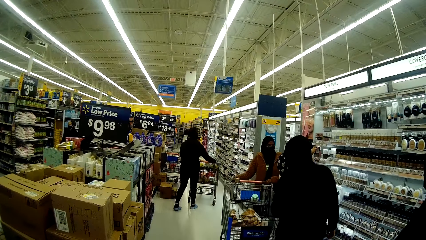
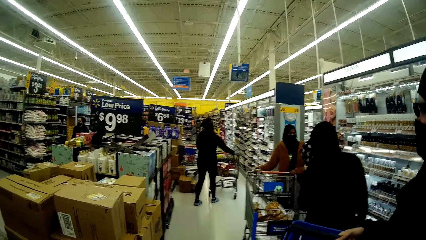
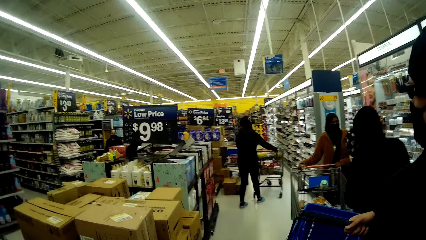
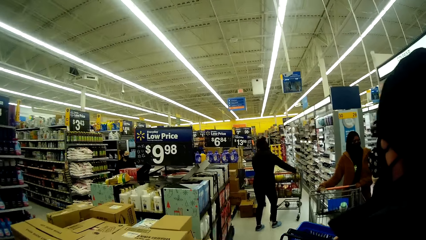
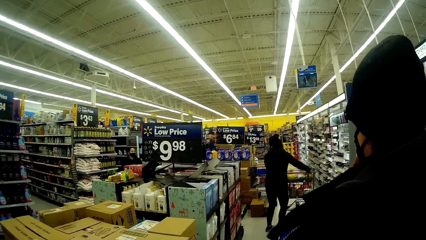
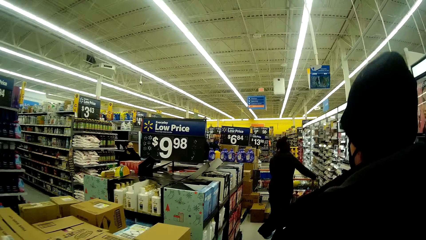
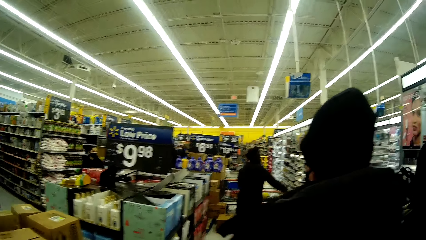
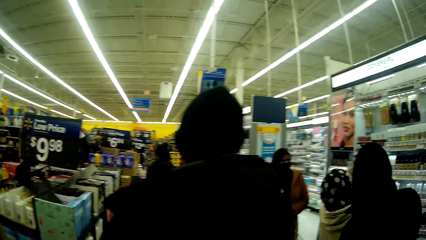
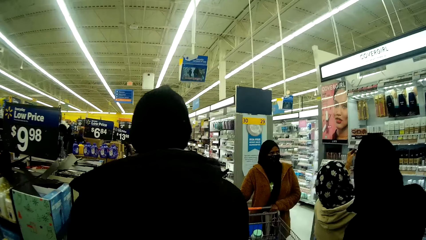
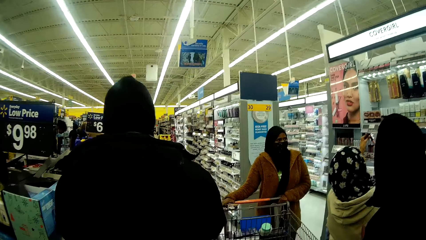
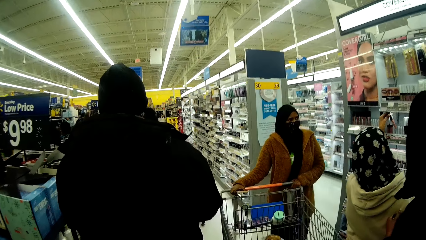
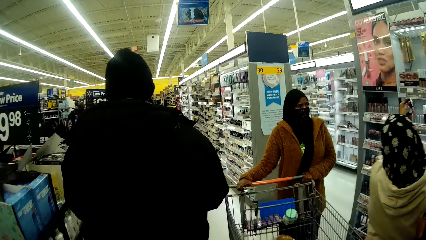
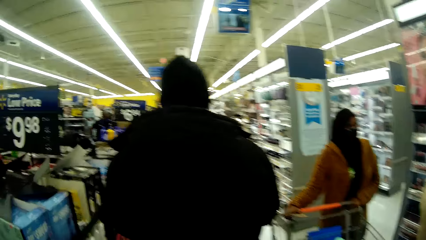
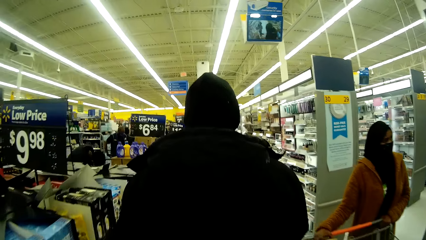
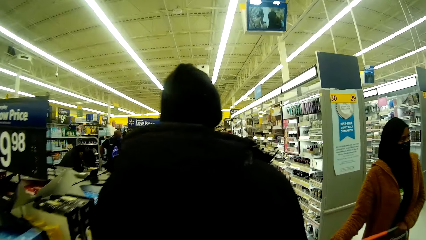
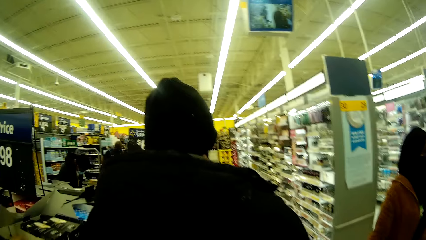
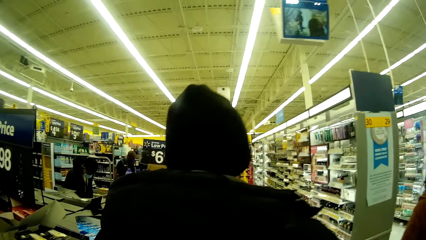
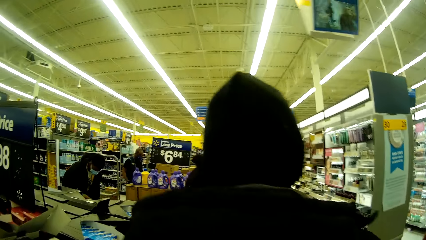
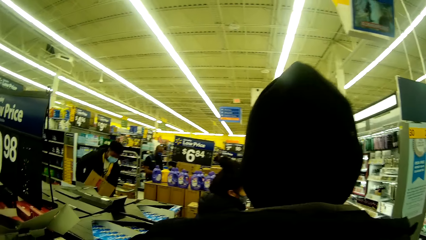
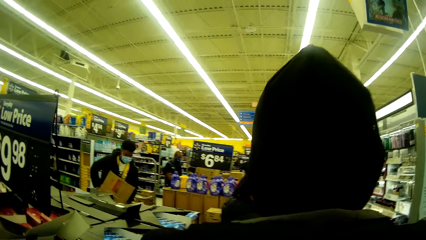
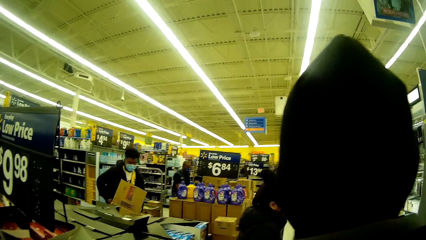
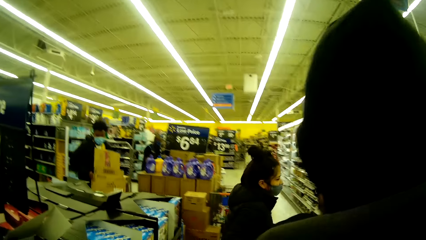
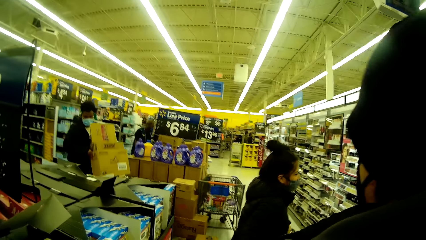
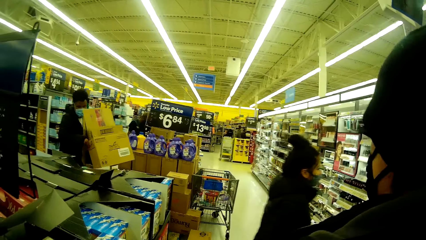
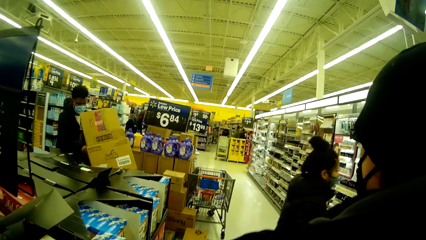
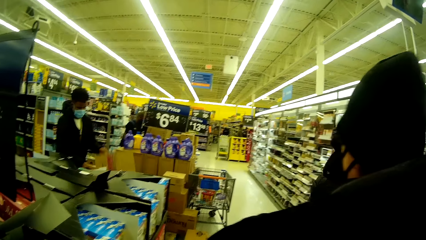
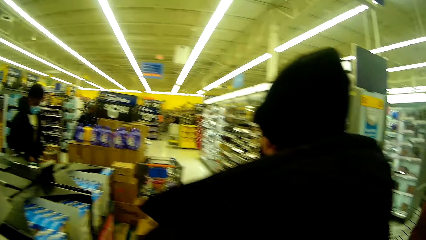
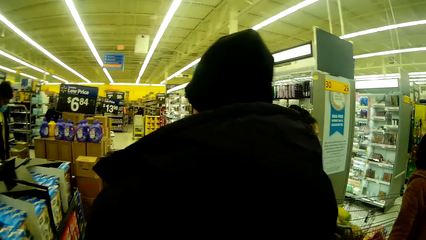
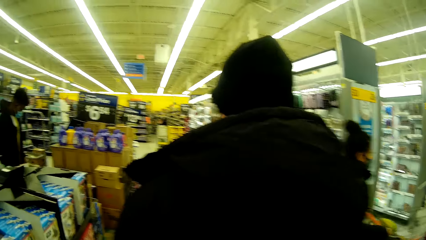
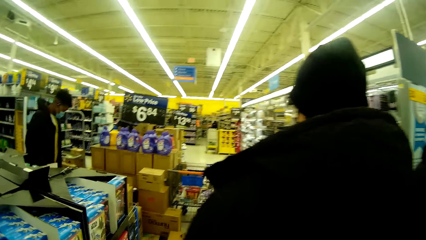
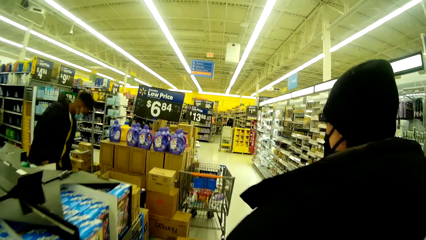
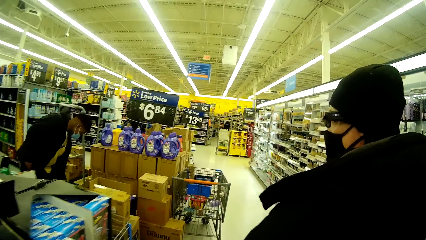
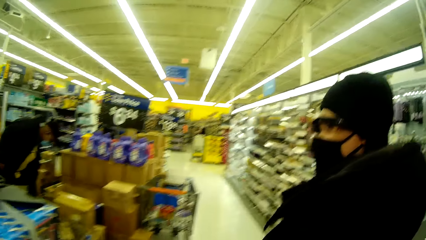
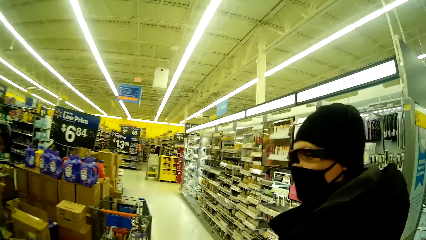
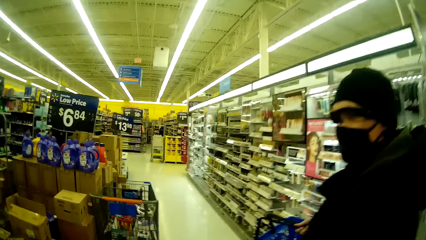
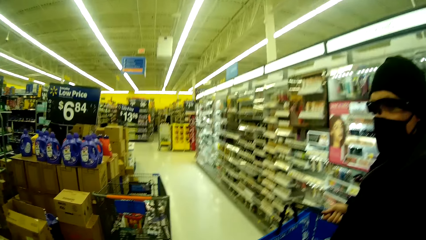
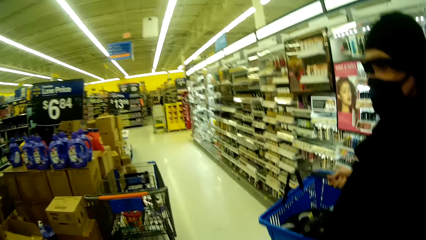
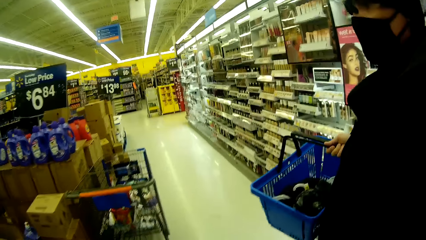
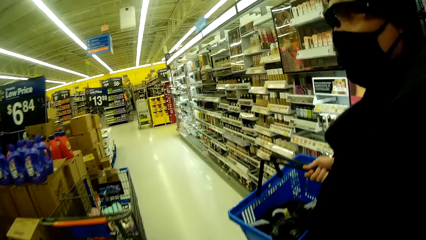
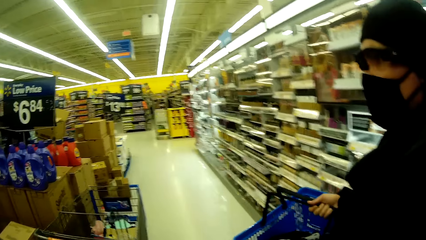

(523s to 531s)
A woman walks past several people. Another woman picks out a makeup brush from a shelf.

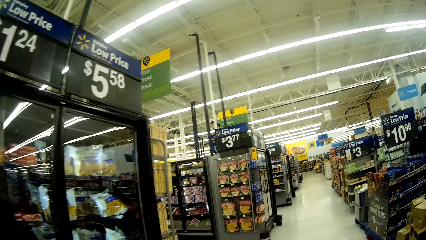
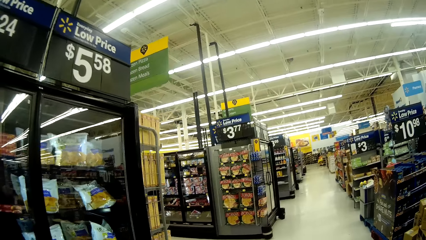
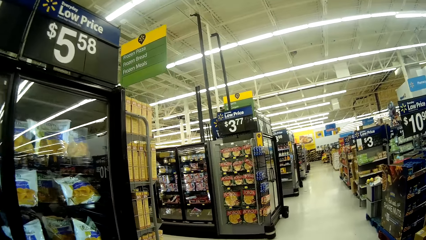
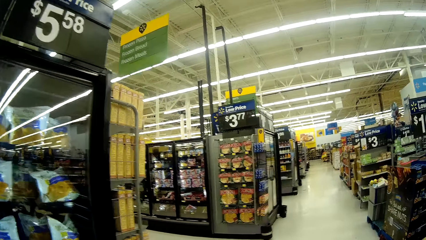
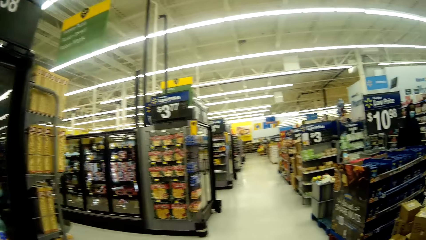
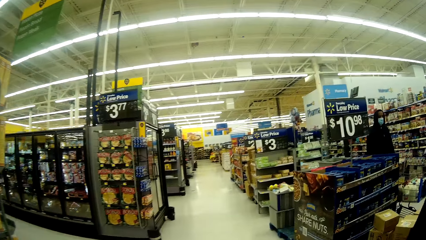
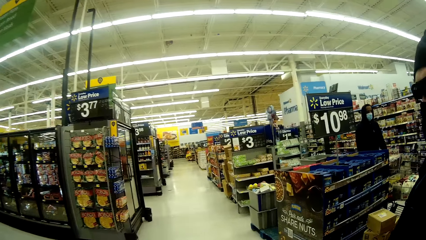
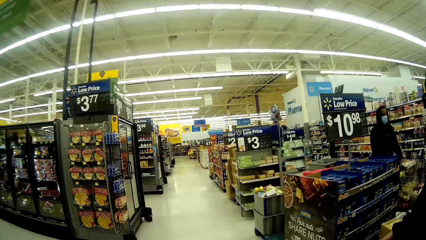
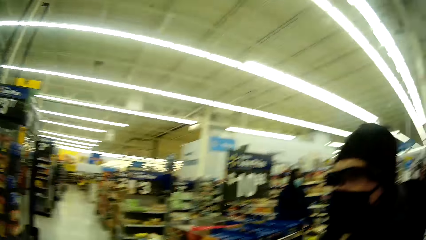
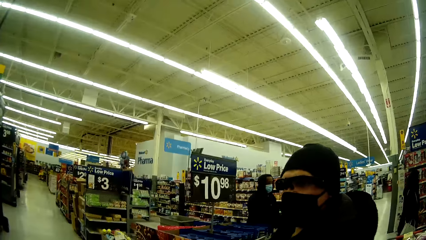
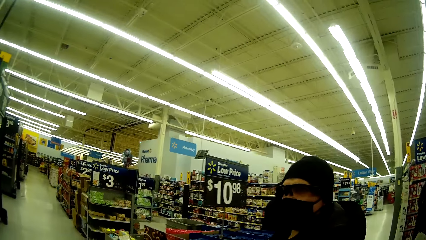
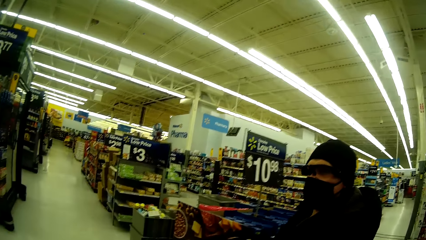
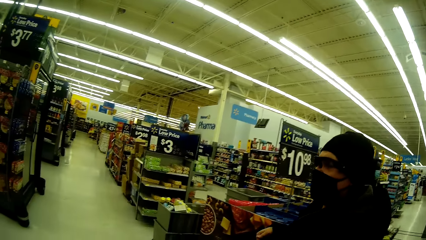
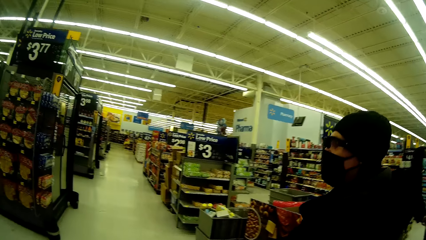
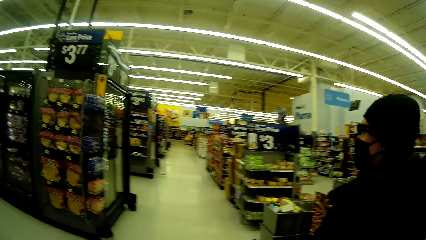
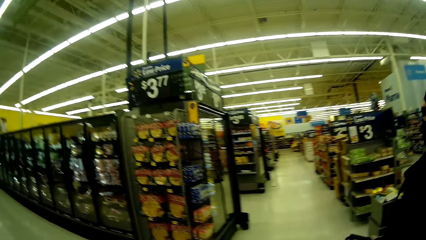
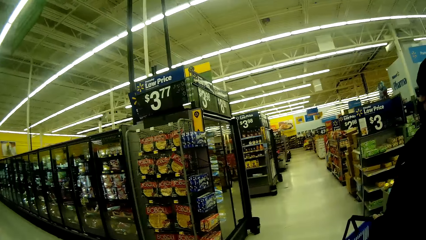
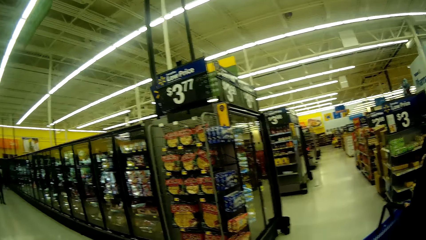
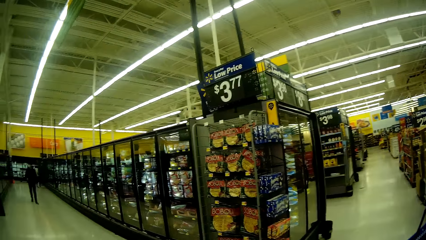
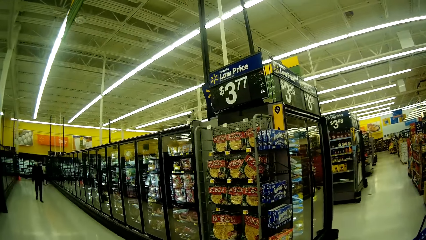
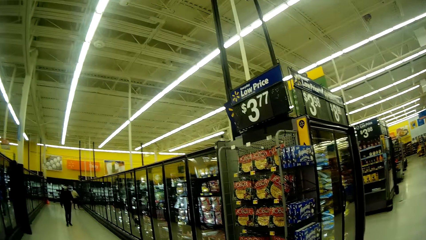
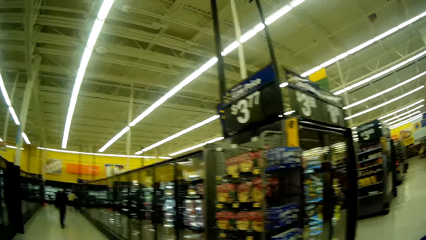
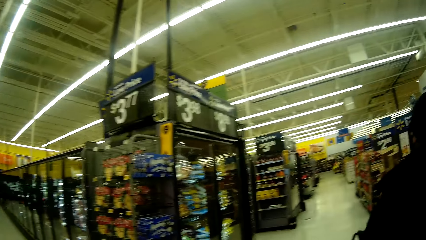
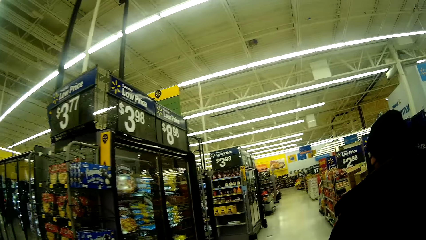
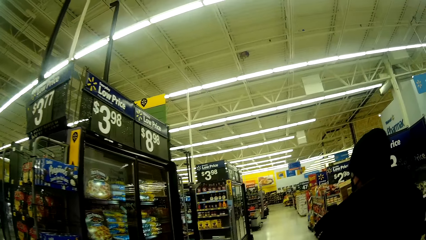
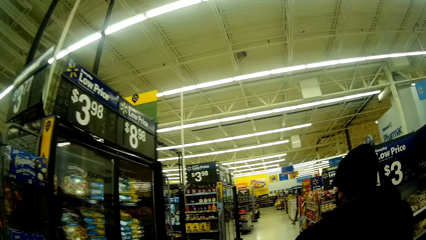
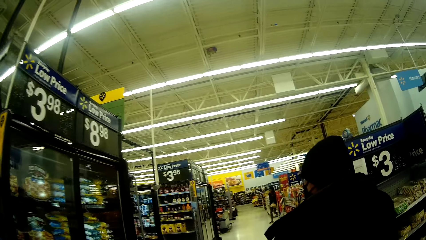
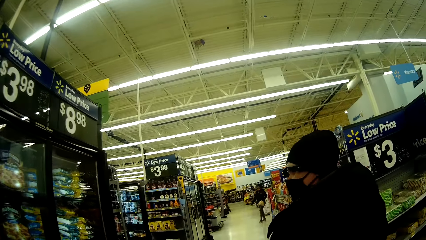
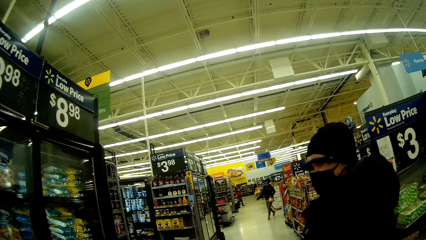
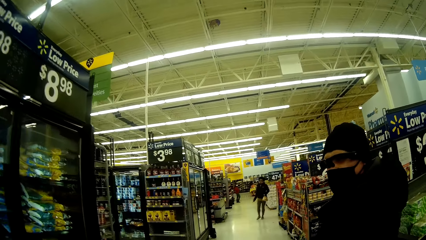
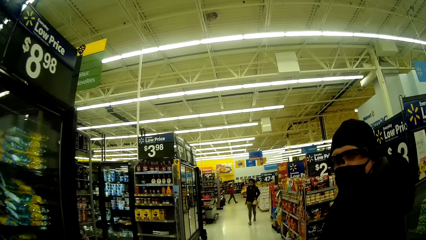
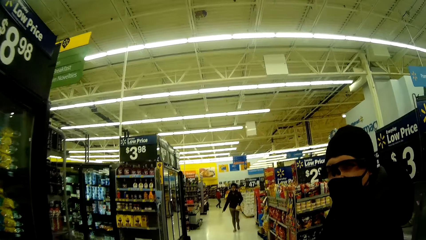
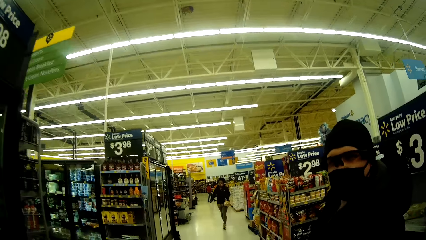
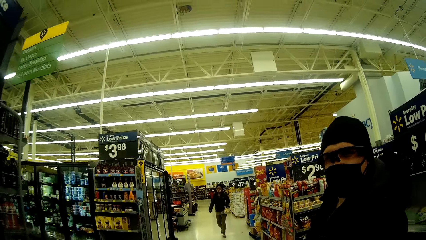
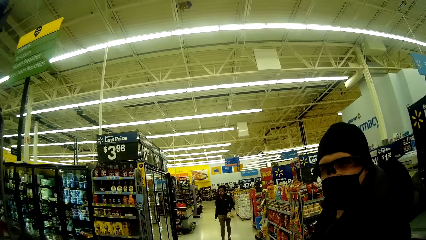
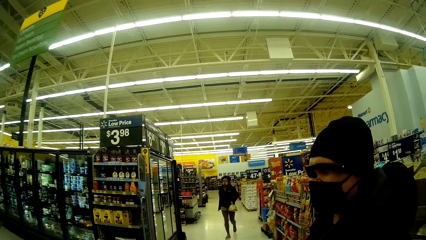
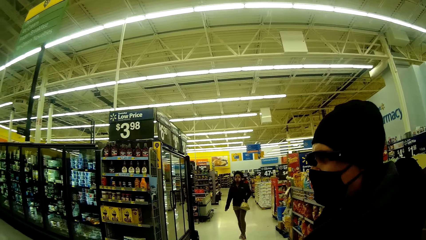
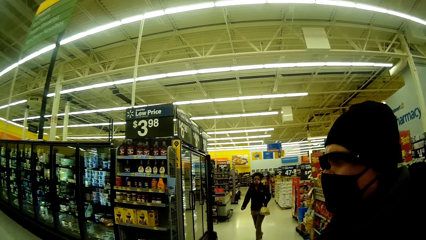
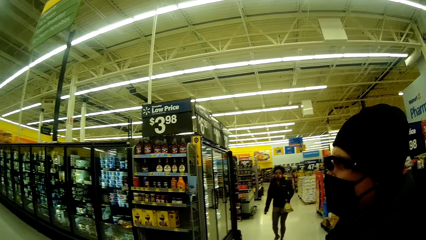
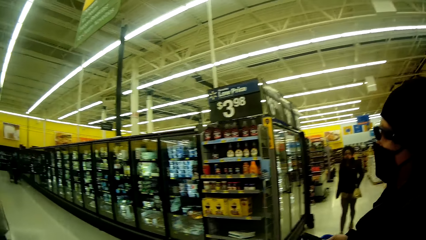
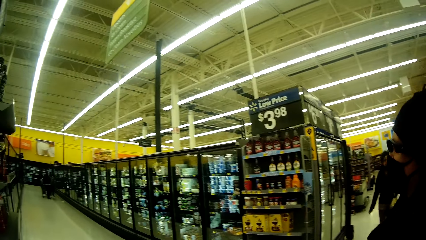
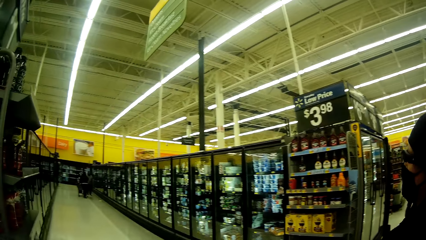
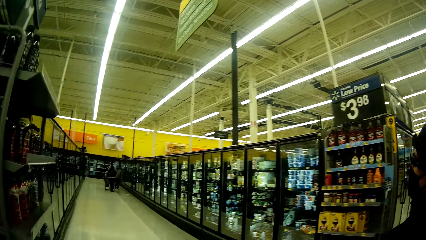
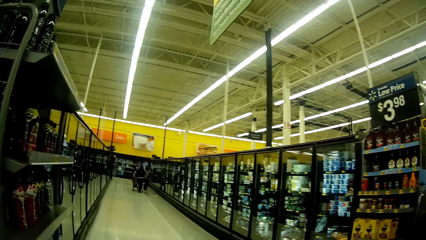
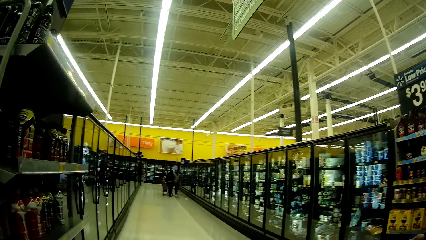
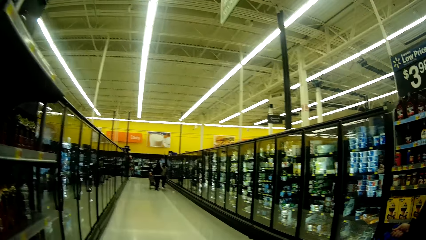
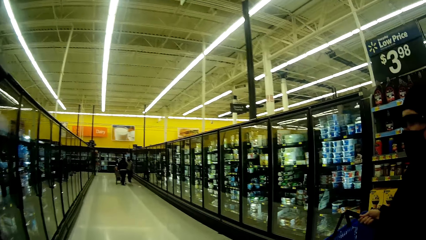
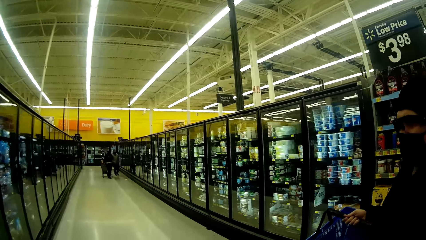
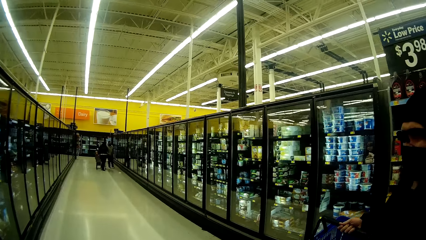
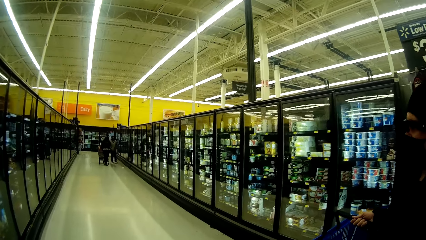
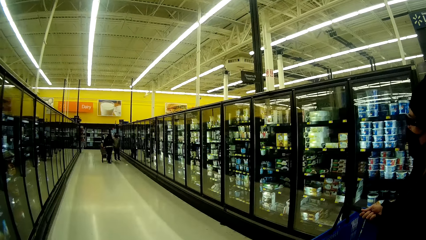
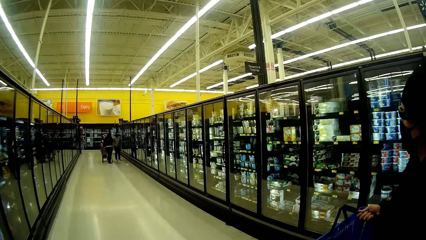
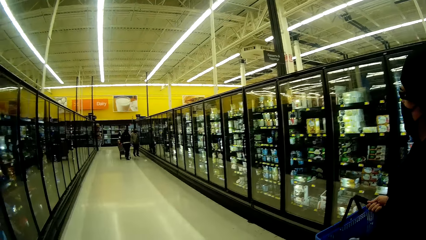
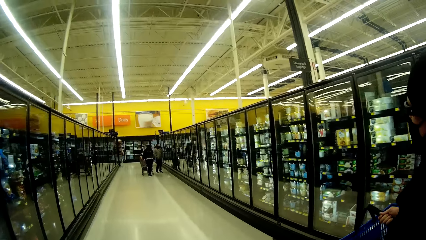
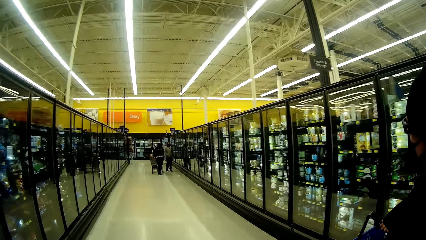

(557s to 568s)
A woman interacts with the camera wearer.
